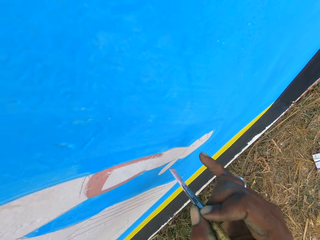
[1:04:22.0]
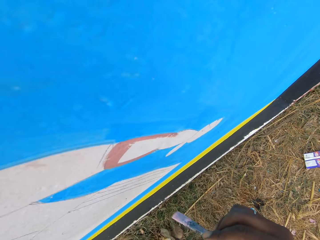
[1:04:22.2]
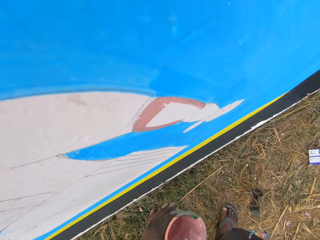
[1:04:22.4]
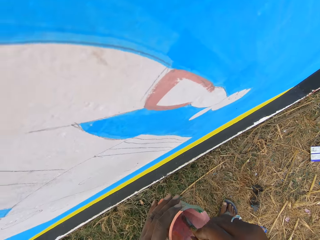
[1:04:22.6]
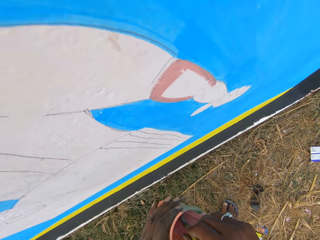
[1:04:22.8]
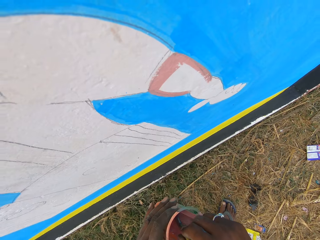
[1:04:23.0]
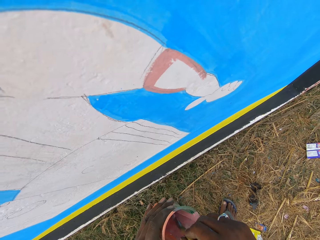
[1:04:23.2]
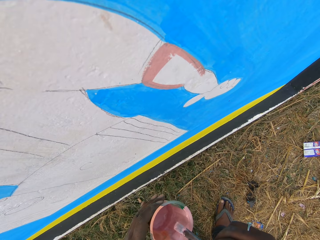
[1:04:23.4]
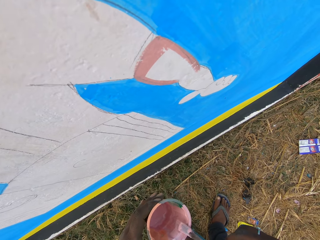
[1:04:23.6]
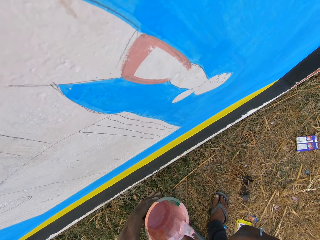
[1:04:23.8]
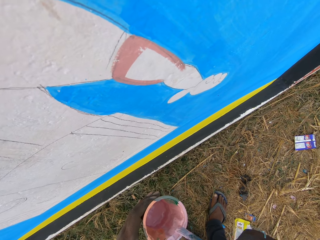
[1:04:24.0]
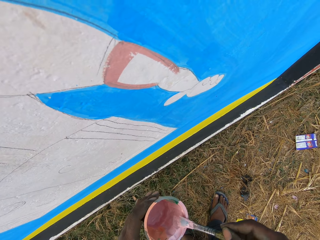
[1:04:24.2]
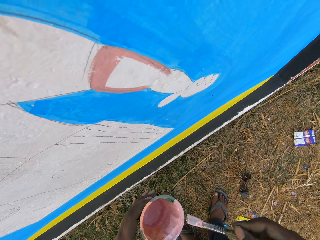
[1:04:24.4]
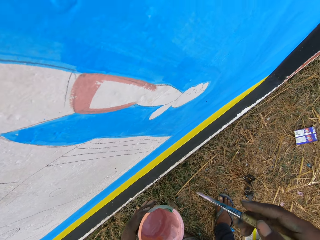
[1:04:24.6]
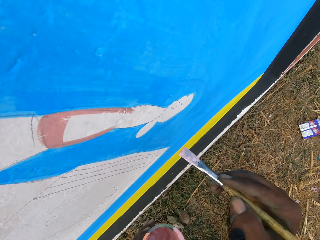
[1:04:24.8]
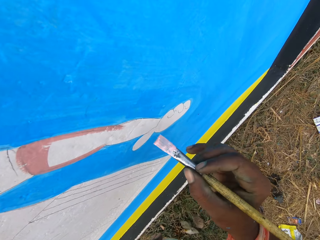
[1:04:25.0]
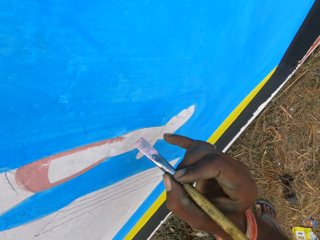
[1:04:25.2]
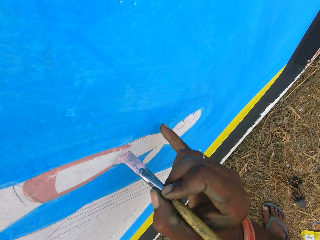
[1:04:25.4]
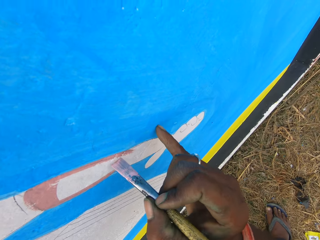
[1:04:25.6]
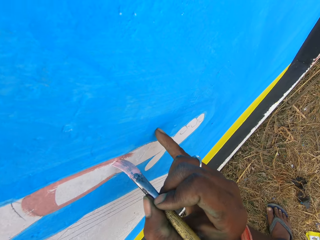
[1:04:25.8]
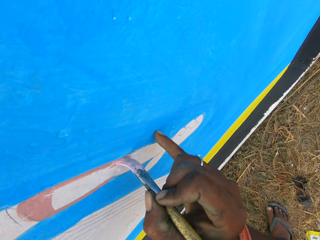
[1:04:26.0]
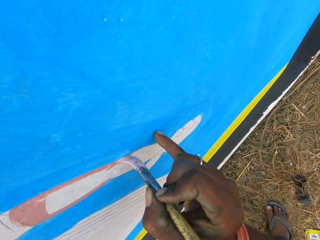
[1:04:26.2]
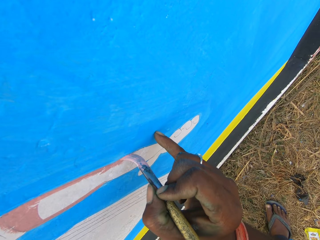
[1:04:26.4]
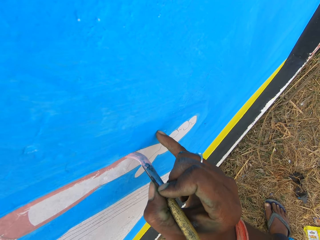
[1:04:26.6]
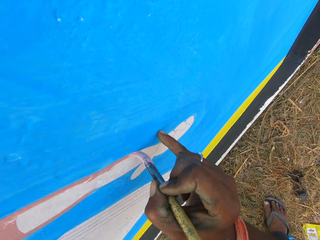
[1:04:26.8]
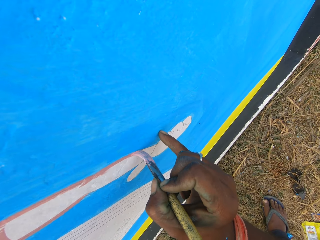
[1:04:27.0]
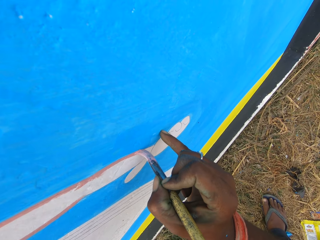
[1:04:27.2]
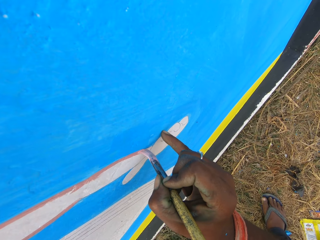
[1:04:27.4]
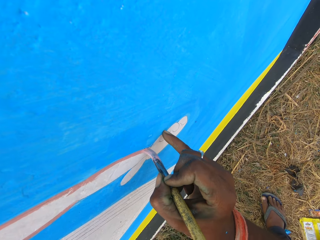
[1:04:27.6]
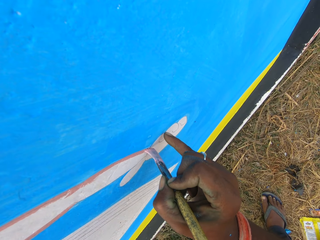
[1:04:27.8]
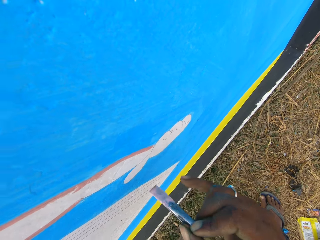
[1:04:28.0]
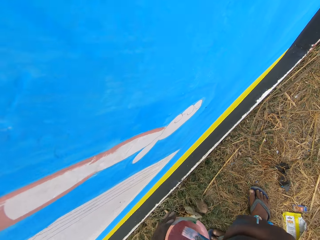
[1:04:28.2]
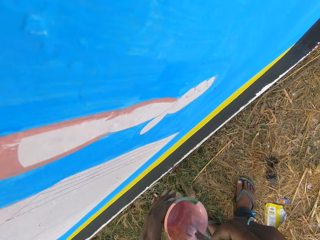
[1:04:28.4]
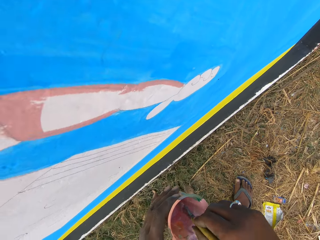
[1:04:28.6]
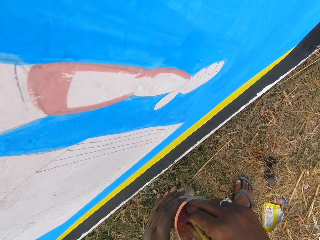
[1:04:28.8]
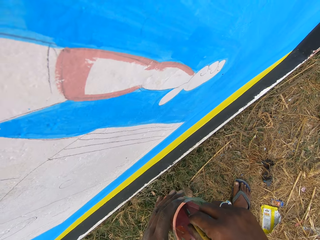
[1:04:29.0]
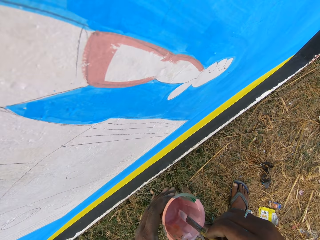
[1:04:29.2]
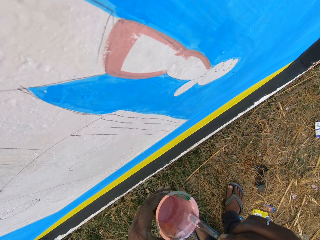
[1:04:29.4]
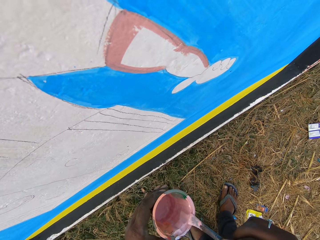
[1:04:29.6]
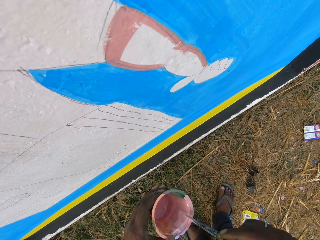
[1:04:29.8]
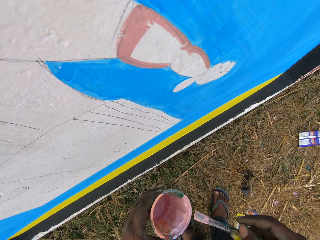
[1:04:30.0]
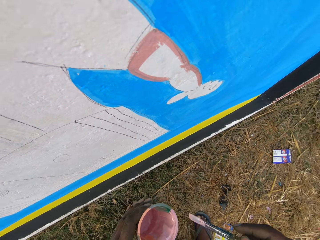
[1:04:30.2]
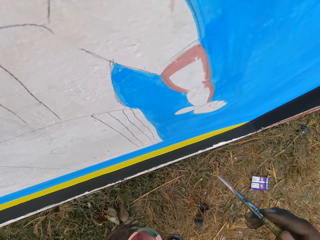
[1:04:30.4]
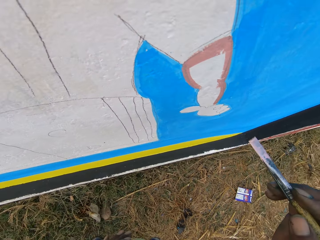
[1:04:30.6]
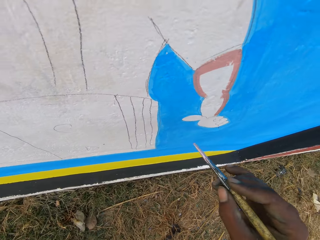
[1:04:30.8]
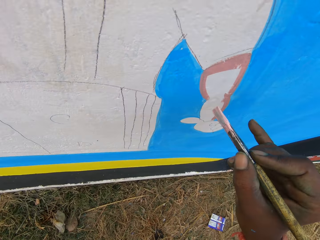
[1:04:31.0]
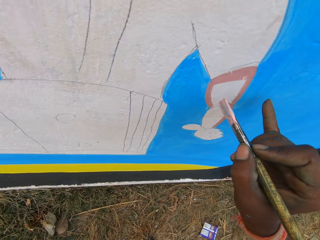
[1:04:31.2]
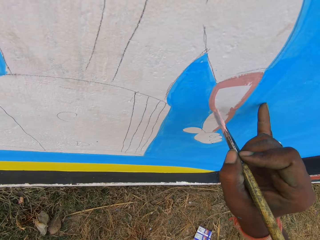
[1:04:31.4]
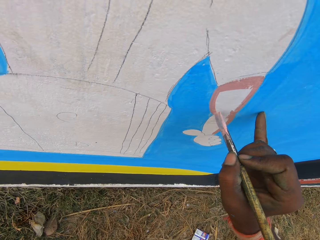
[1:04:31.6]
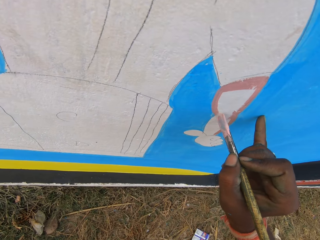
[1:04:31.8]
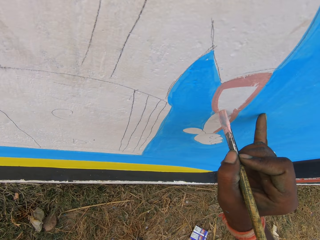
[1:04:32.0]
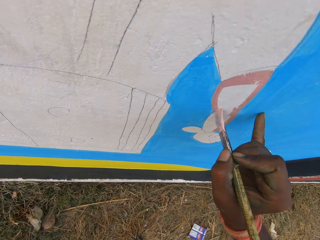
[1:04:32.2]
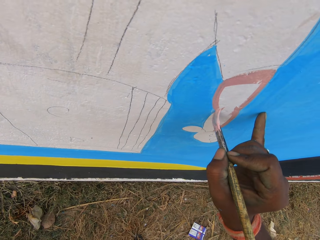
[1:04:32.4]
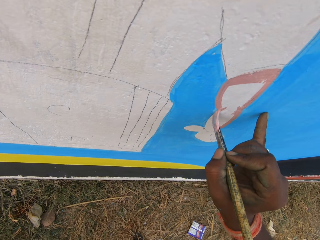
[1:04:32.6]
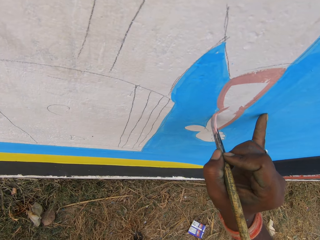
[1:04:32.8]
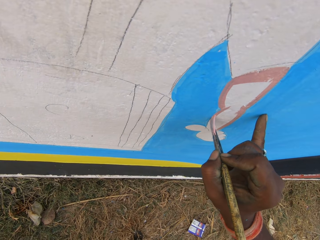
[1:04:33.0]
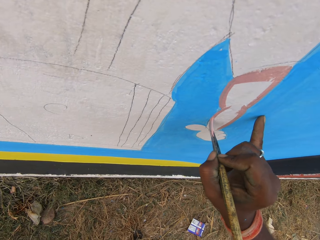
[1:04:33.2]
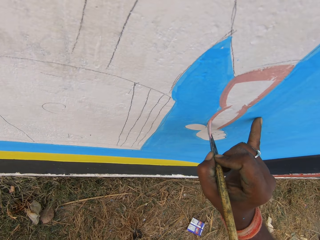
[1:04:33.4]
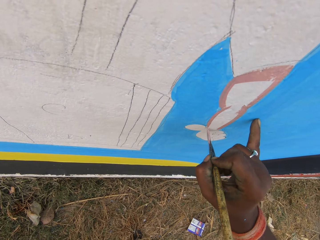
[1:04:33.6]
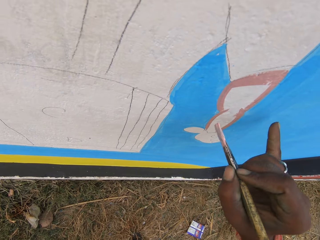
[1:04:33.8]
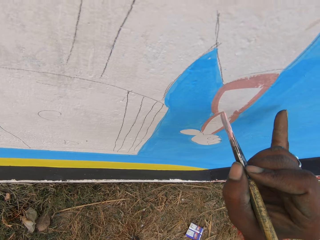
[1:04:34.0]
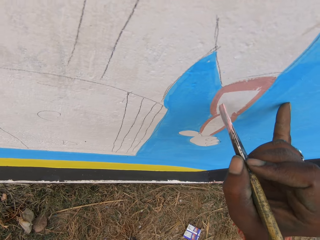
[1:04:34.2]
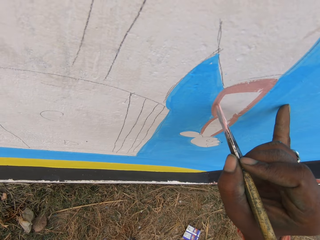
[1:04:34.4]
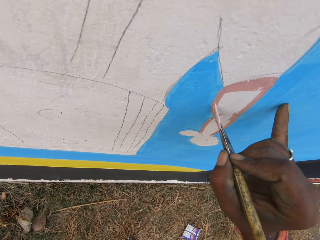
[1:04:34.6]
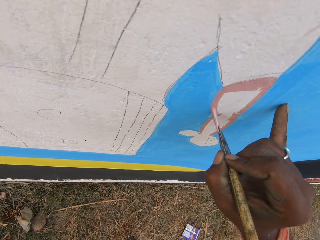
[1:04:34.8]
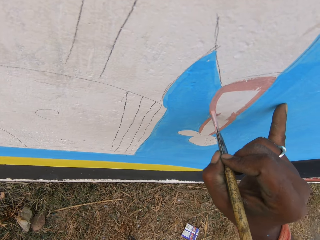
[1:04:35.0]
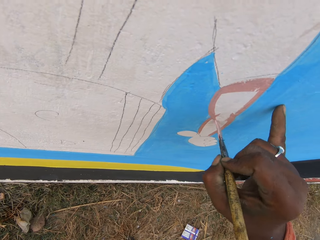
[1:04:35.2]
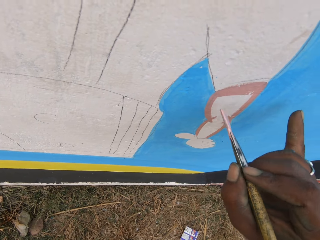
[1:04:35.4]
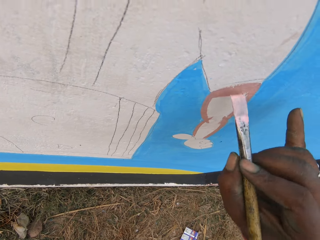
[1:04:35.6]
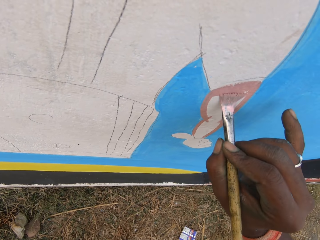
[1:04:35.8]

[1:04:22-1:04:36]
The camera wearer dips the painting brush into the paint bowl in his left hand. He rubs the painting brush against the edge of the paint bowl. He puts a finger of his right hand on the wall. He paints on the wall with the painting brush in his right hand. He dips the painting brush into the paint bowl in his left hand. He rubs the painting brush against the edge of the paint bowl. He puts a finger of his right hand on the wall. He paints on the wall with the painting brush in his right hand.

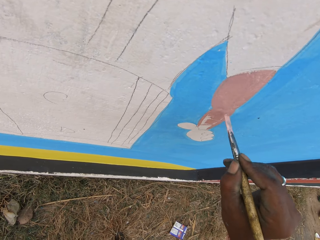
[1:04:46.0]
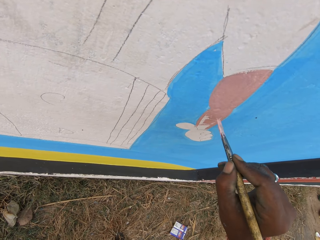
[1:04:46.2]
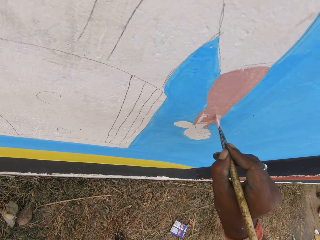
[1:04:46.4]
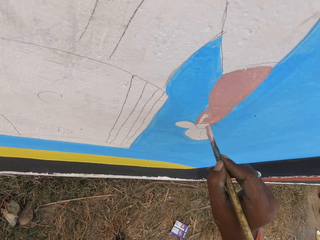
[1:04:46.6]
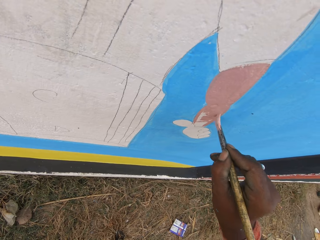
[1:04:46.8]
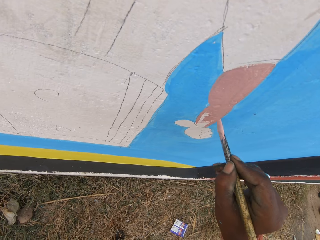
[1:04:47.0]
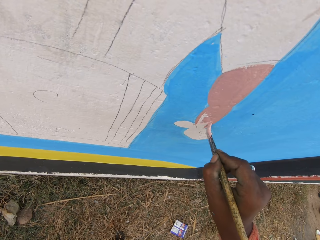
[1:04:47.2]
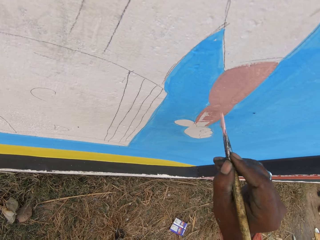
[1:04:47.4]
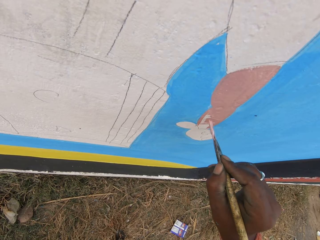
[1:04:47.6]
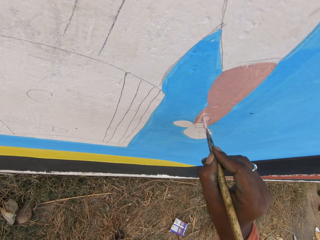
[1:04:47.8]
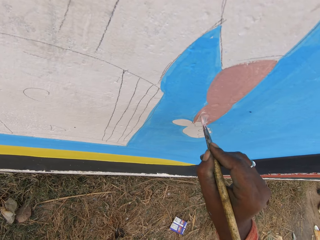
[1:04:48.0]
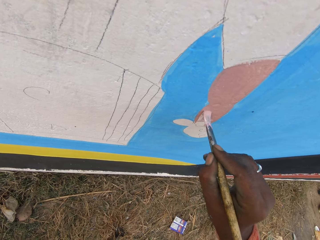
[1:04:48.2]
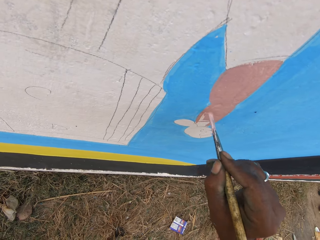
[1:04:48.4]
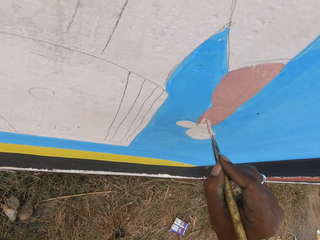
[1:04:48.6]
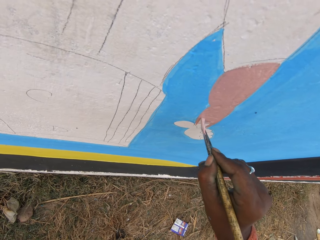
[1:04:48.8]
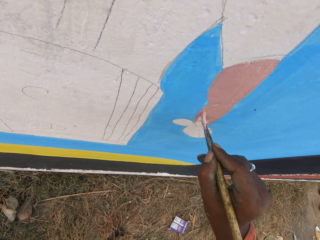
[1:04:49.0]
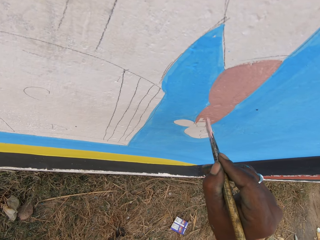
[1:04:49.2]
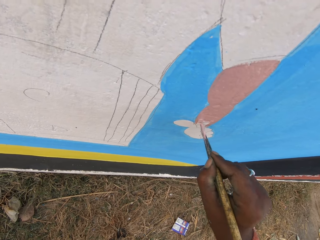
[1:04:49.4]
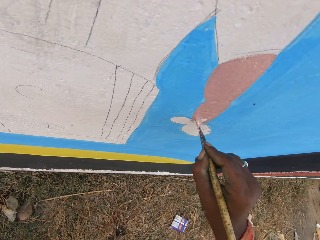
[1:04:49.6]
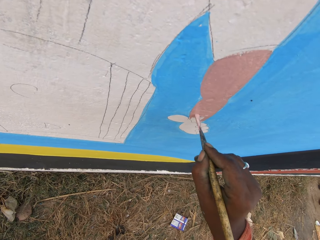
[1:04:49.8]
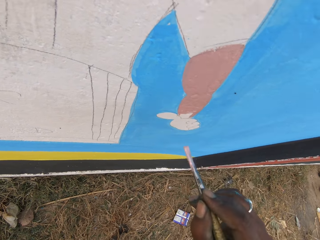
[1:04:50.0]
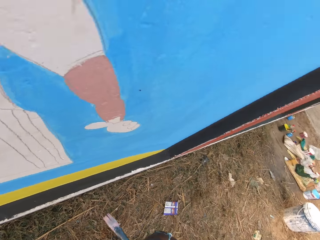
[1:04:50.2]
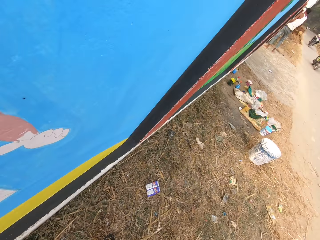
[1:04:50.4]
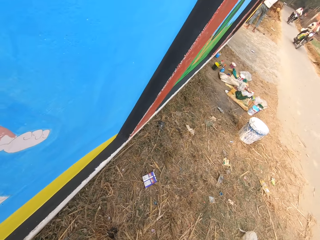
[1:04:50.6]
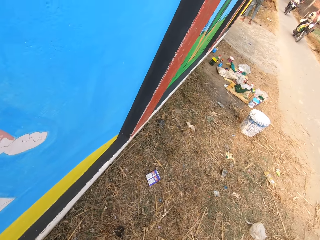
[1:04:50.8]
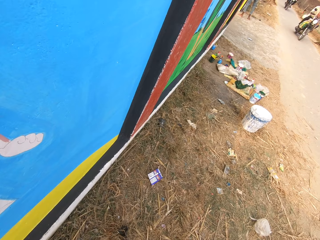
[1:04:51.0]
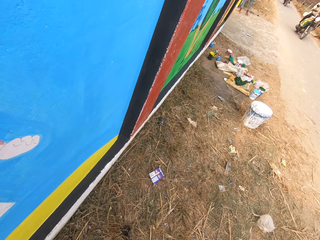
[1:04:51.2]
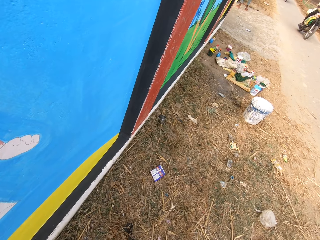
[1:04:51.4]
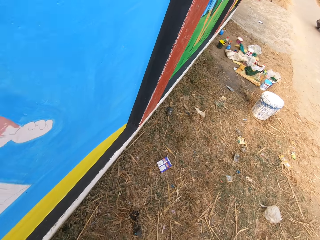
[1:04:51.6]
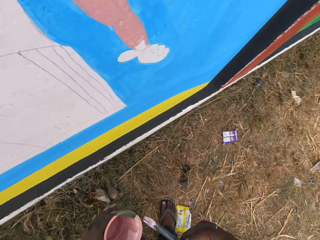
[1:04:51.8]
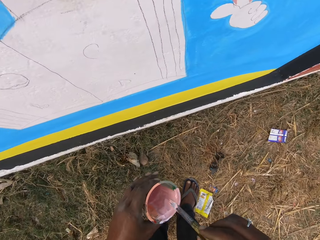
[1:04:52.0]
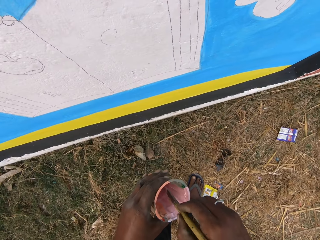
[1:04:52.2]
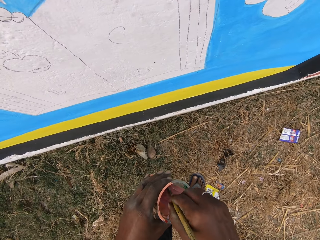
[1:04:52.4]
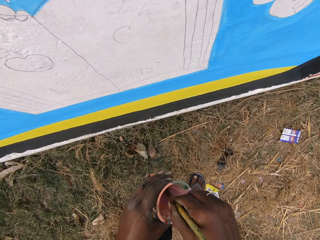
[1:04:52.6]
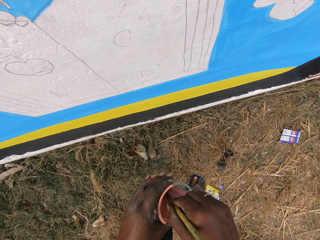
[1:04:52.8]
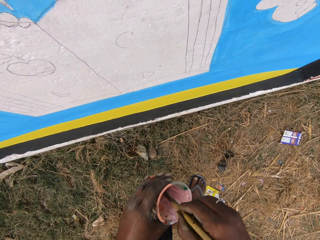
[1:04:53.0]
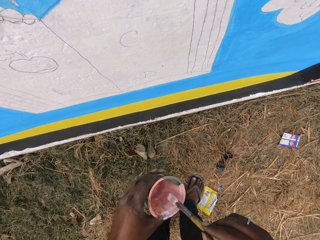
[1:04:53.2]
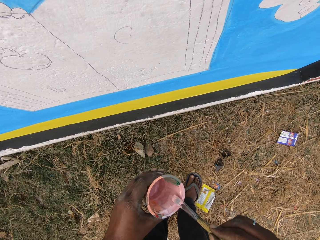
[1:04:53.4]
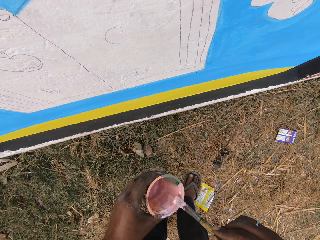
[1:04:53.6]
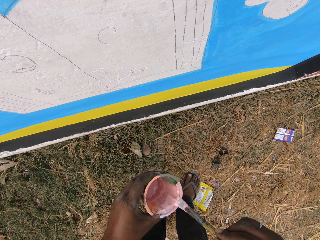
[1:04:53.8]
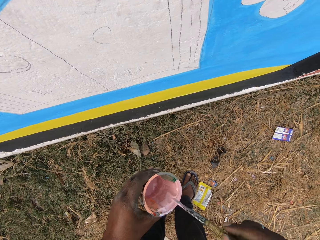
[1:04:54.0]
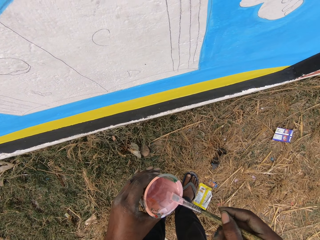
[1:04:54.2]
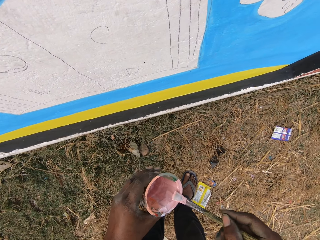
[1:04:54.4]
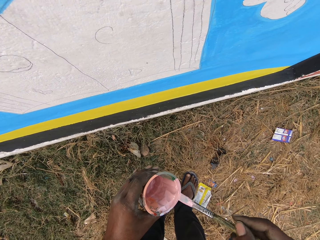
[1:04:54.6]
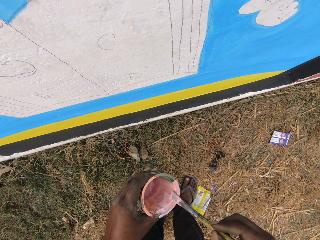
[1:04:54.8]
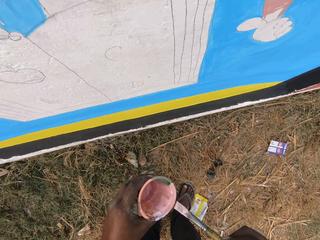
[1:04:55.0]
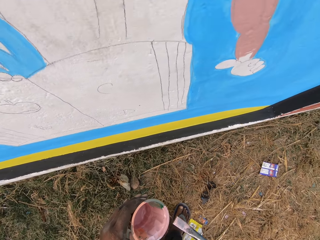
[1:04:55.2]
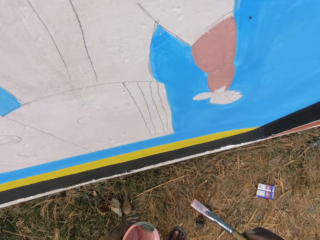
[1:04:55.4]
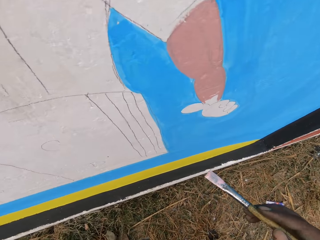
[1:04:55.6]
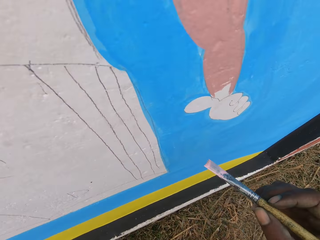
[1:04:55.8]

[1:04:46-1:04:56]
The camera wearer looks toward a motorcycle rider. He dips the painting brush into the paint bowl in his left hand. He rubs the painting brush against the edge of the paint bowl.
